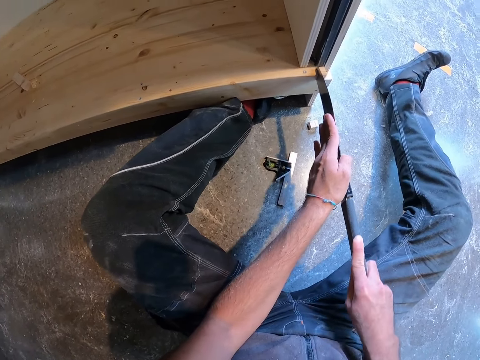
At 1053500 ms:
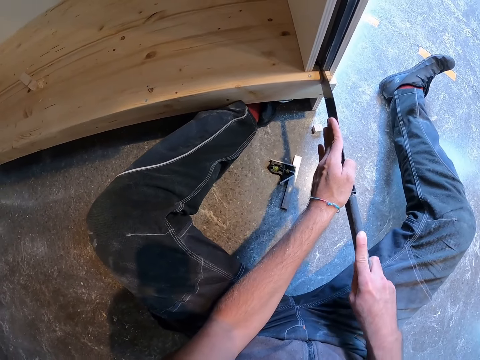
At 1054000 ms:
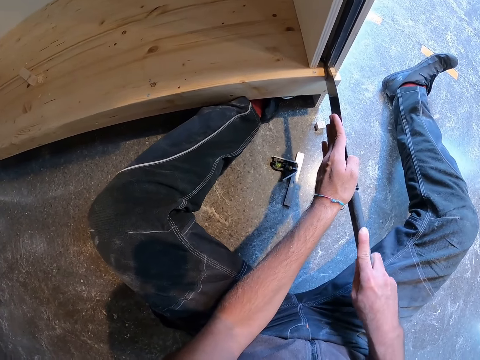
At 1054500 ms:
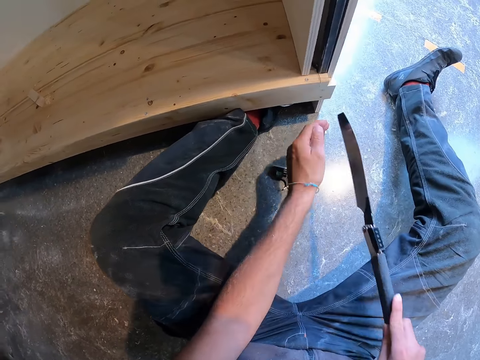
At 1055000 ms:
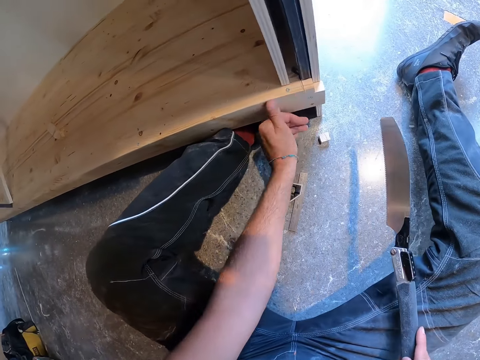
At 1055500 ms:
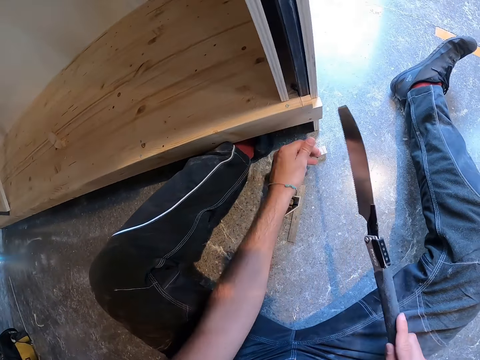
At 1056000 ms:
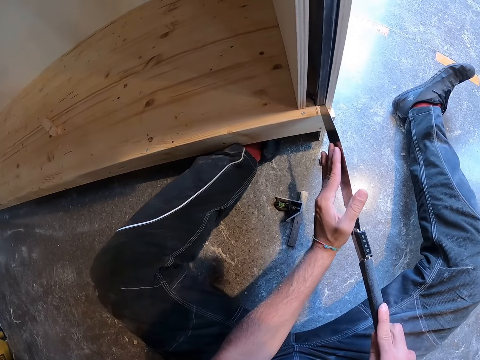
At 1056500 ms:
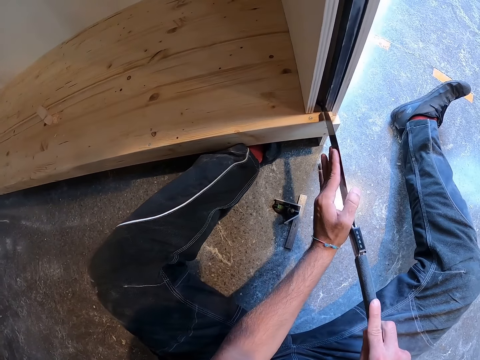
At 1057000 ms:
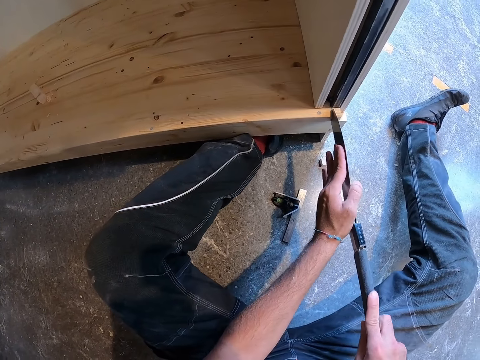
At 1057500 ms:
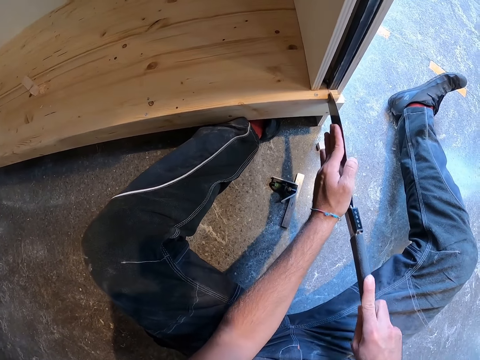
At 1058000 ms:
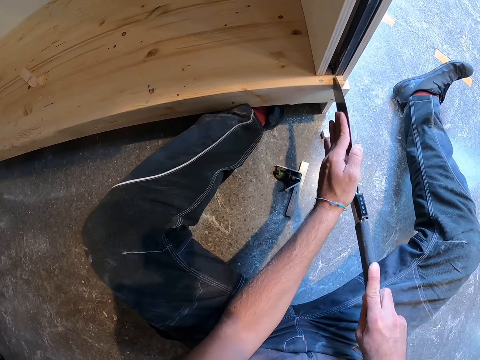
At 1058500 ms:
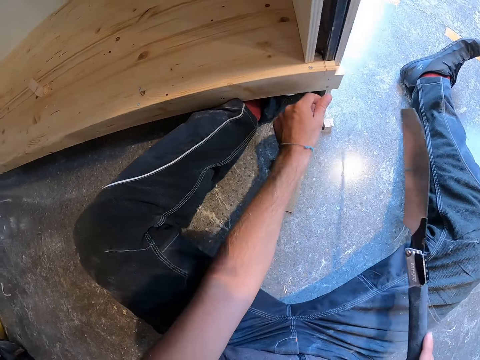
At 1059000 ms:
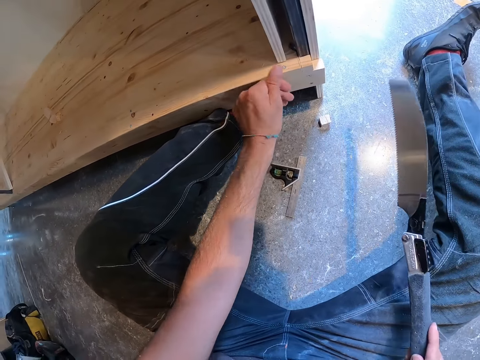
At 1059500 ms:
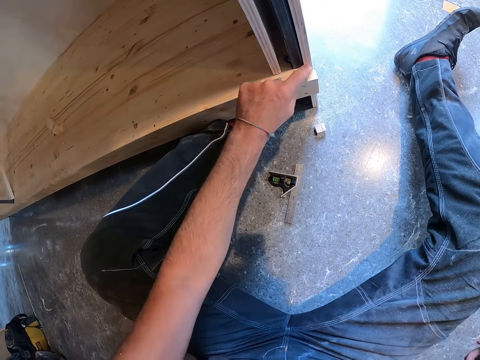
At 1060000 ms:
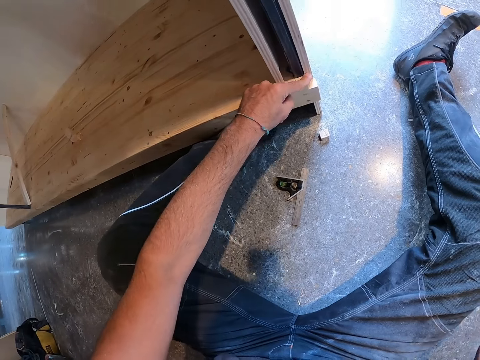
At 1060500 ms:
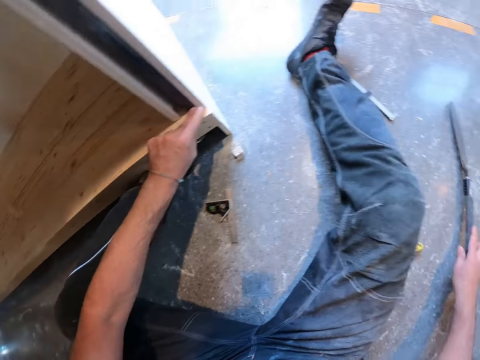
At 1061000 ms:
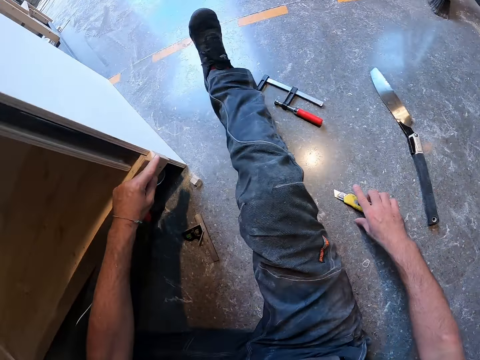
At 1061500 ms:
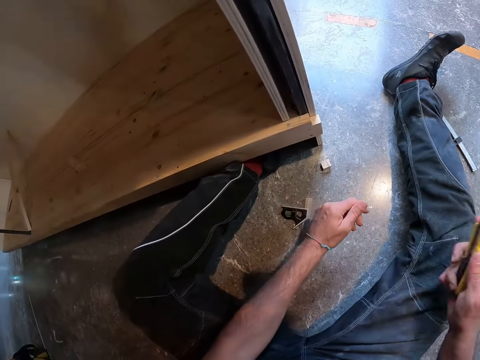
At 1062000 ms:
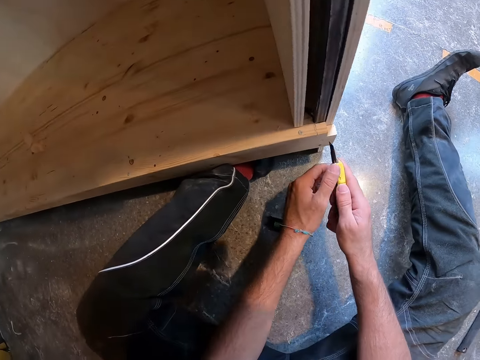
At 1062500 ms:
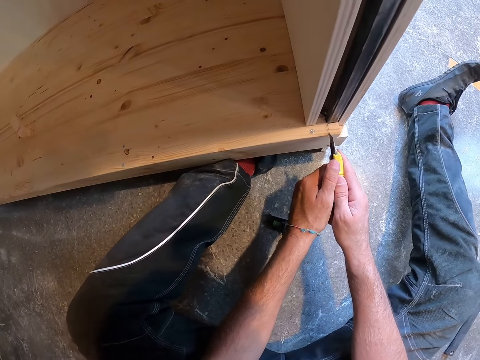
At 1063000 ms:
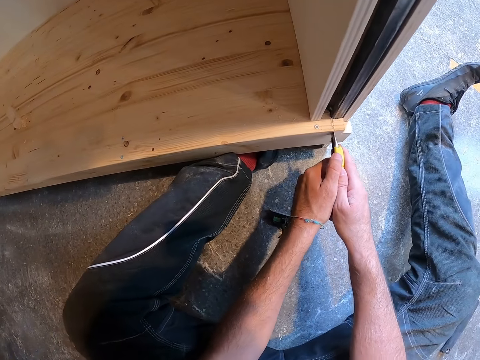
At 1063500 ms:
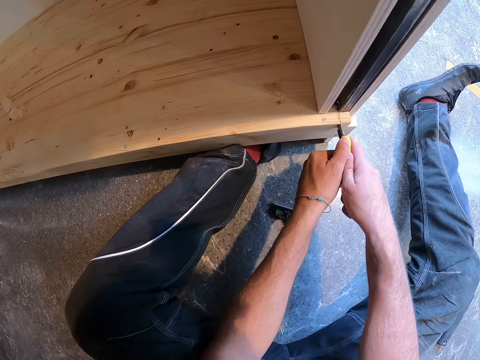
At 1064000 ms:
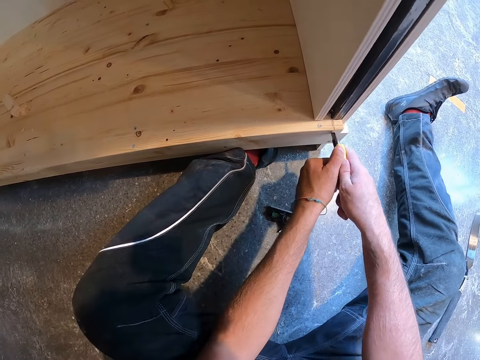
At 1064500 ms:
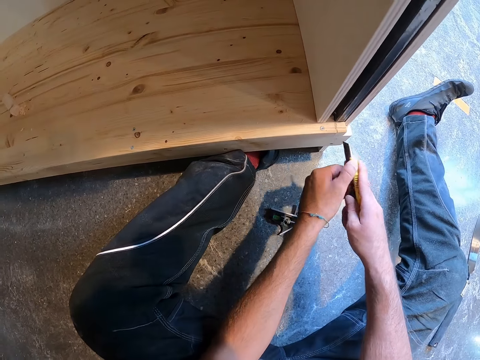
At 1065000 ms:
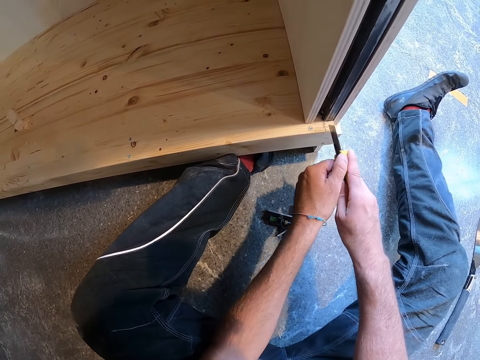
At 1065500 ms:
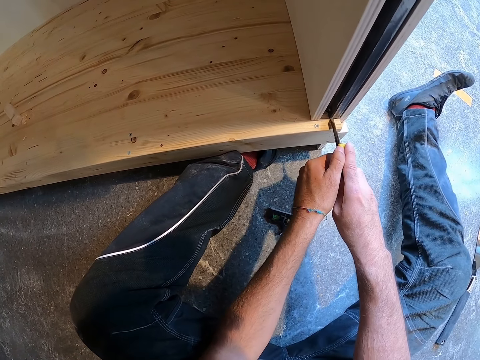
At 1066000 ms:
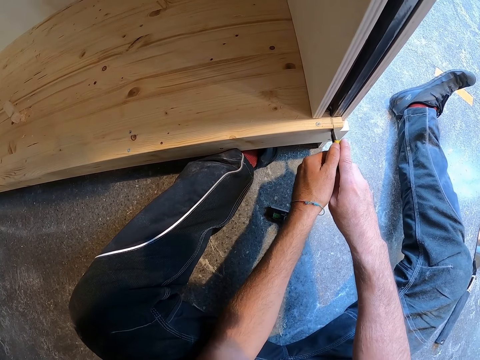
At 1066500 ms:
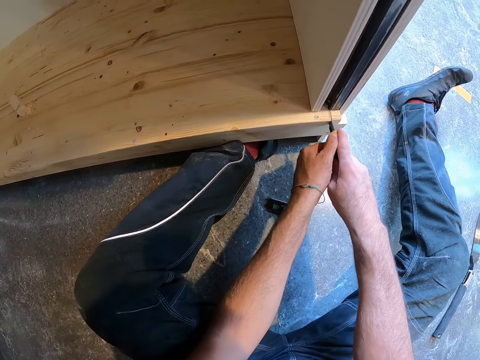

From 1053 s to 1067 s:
The camera wearer holds the knife or saw with his right hand. He moves the saw away. He touches the wood. He cleans the edge of the cupboard with his left hand. He touches the wood again. He puts the saw on the wood. He cuts the cupboard with the knife in both hands. He holds the knife with his right hand. He removes his hand from the saw and removes the saw from the wood. He cleans the edge of the cupboard with his left hand. He touches the wood. He moves the saw away. He touches the wood. He presses the wood. He presses the wood again. He drops the knife in his right hand on the floor. He picks up the cutter knife or utility knife from the floor with his right hand. He holds the utility knife with the other hand. He puts the knife on the wood. He cuts the edge of the cupboard with the cutter knife in both hands.

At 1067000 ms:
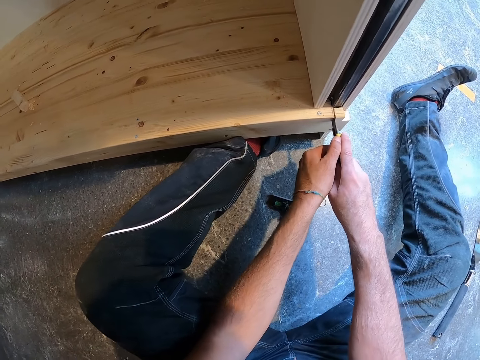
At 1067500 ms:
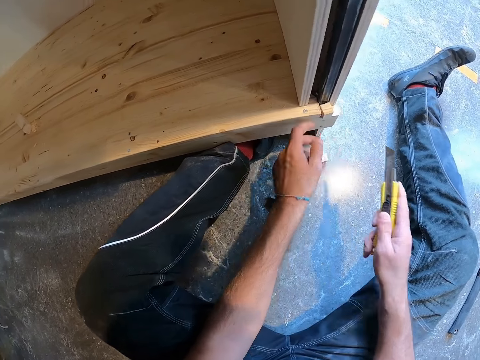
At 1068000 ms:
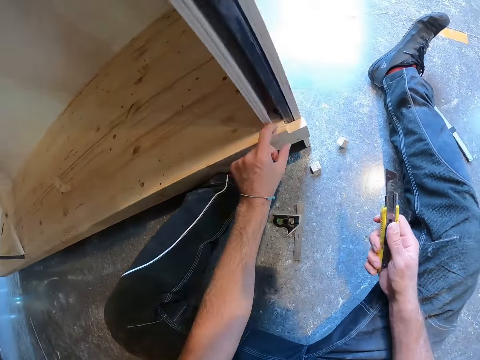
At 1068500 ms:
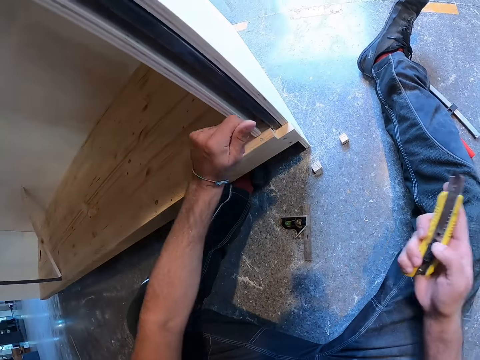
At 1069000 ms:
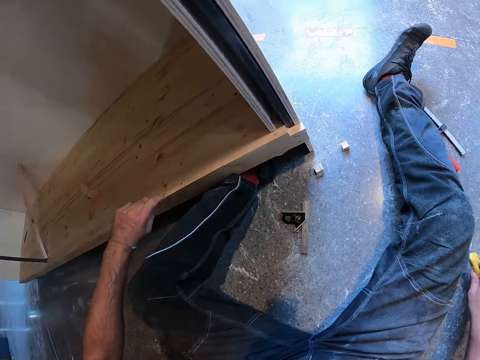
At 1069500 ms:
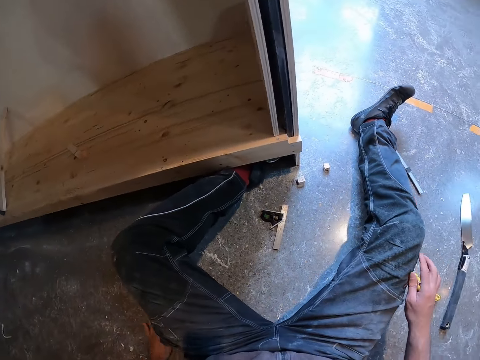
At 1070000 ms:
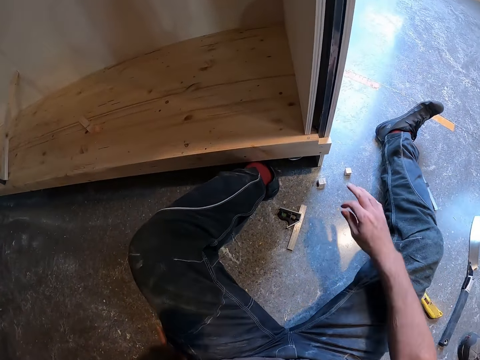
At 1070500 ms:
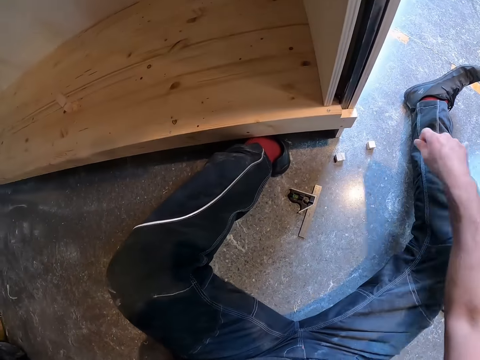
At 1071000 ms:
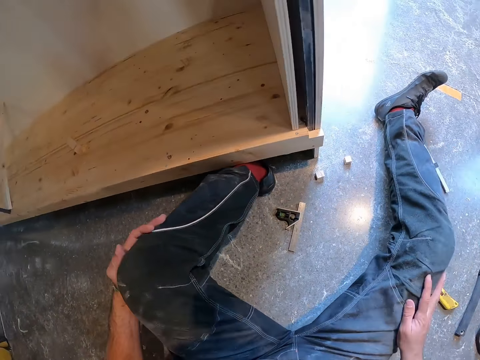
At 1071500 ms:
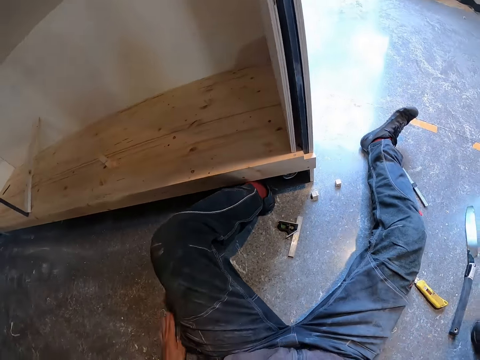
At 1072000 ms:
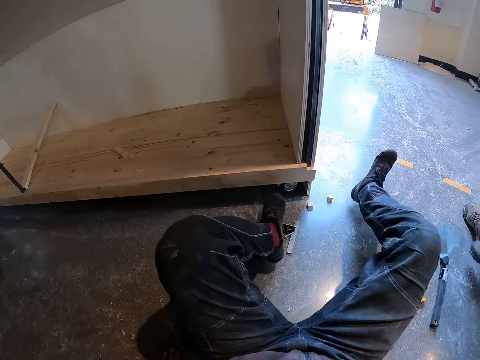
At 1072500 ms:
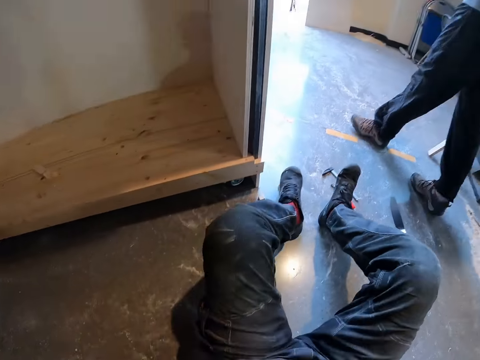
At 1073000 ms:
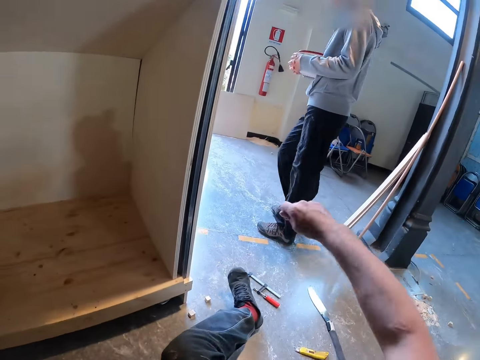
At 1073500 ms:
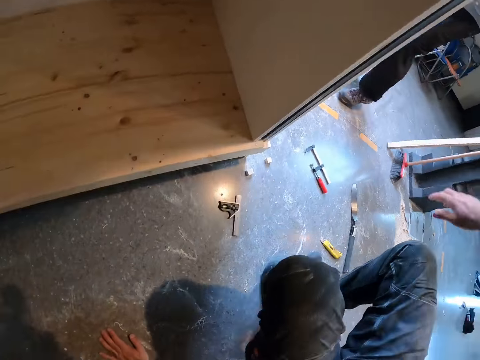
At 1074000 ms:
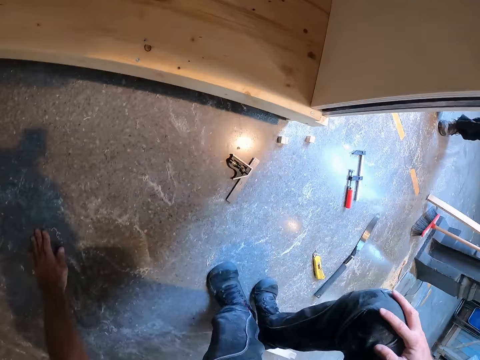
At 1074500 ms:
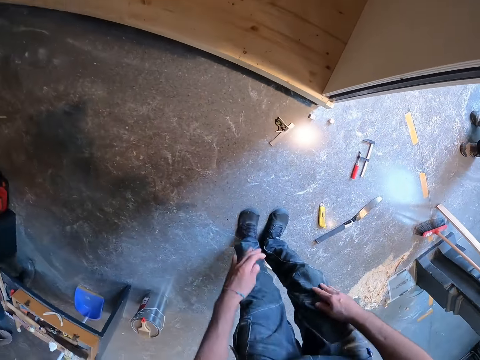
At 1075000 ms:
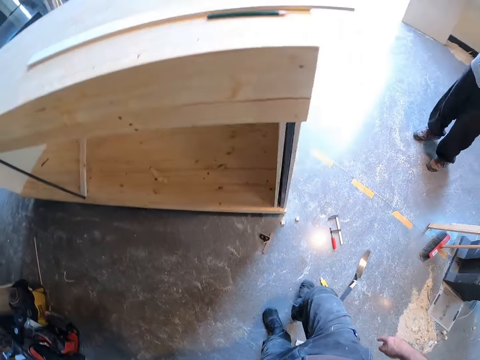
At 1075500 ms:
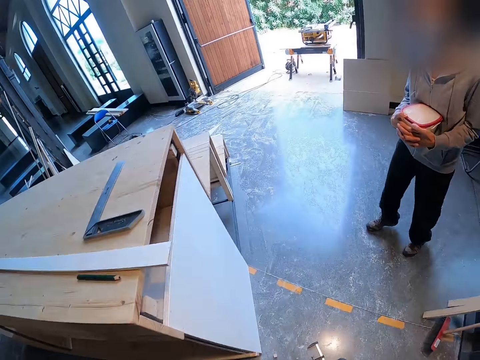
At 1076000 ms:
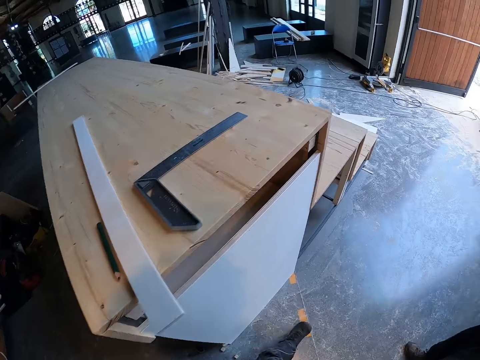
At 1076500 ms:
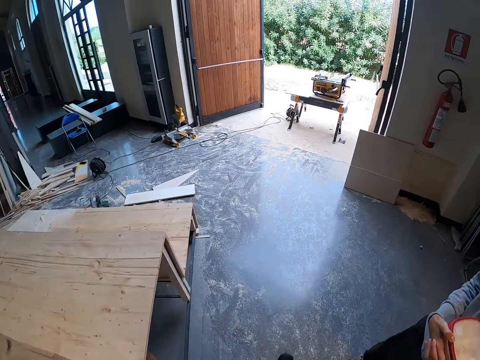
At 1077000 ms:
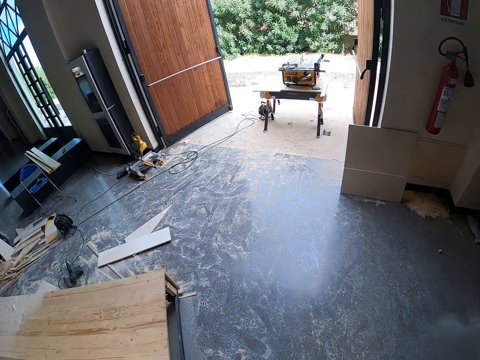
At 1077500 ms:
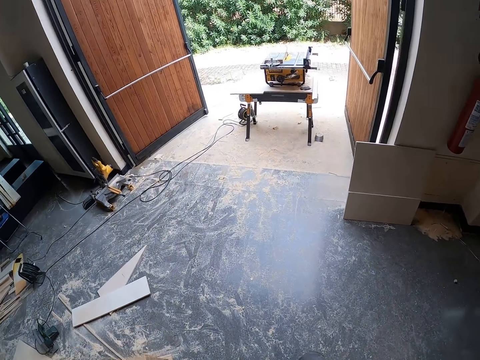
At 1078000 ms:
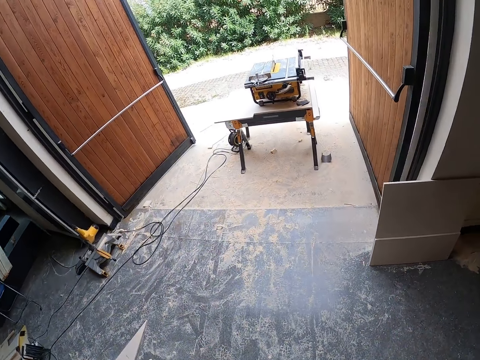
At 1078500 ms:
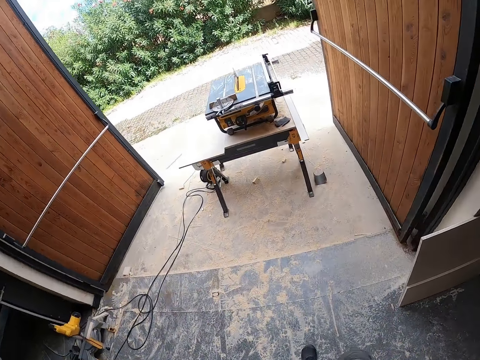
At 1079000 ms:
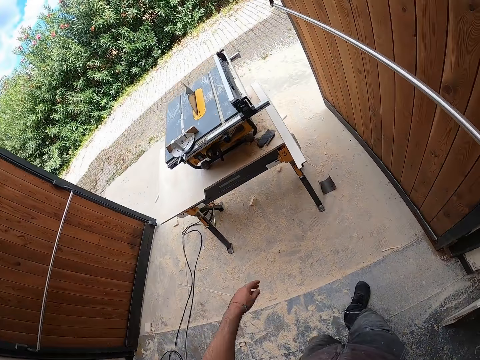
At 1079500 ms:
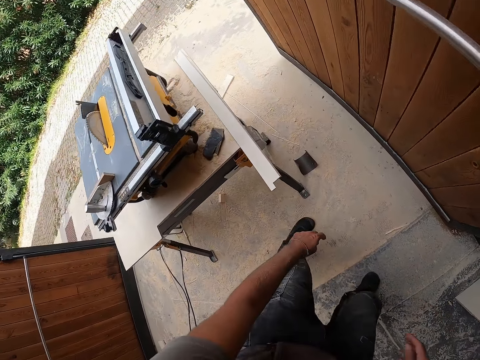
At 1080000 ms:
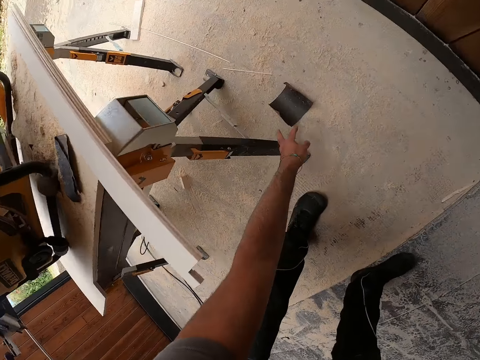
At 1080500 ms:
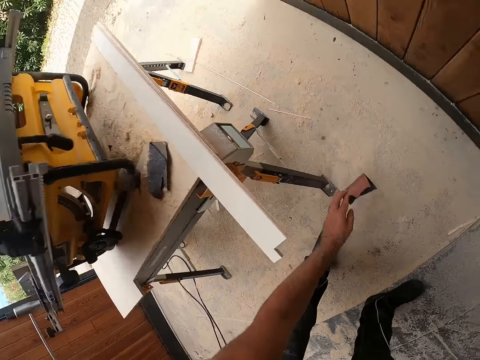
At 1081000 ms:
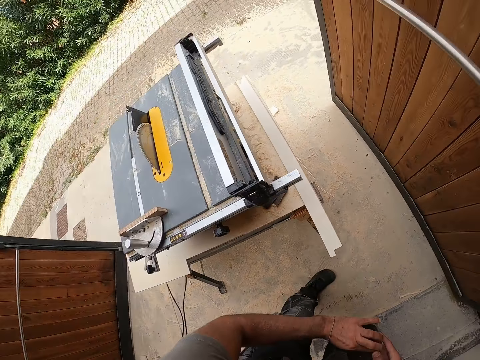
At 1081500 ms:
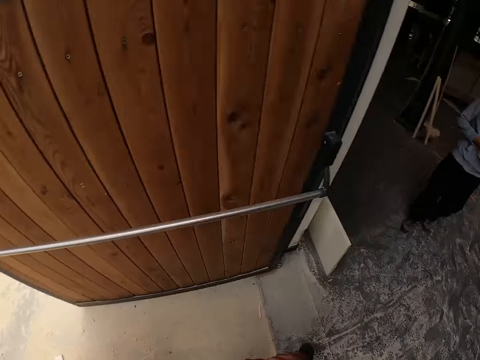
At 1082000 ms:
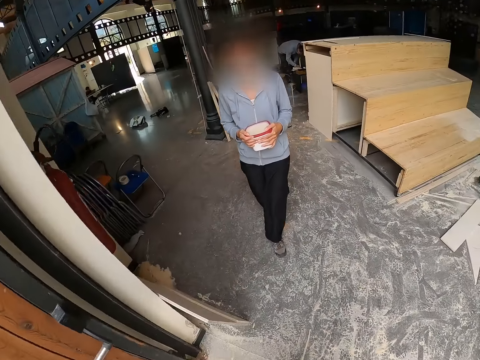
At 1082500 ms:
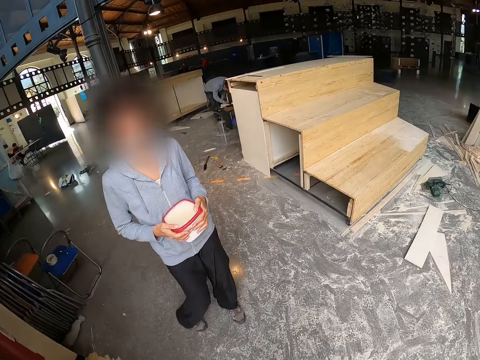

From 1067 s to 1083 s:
The camera wearer removes the utility knife. He pushes the wood. He removes a piece of wood from the cupboard with his left hand. He holds the wood. He drops the cutter knife in his right hand on the floor. He cleans the edge of the cupboard with his right hand. He rubs the wood. He rubs his trousers. He moves both legs. A man walks around. The camera wearer stands up. He walks around. He picks up a sandpaper from the floor with his left hand. He holds the sandpaper with the other hand. He walks around. He interacts with the man. The man removes his hand from a container.
